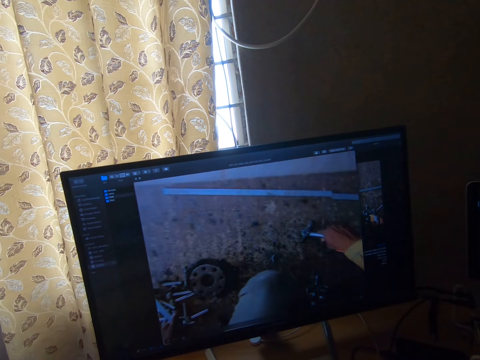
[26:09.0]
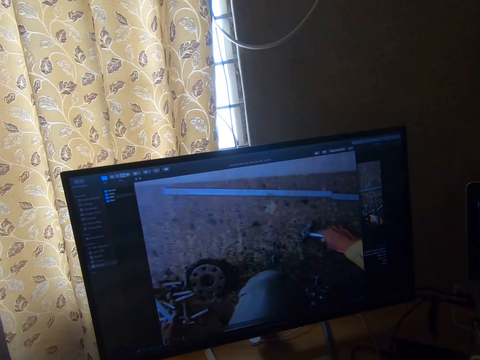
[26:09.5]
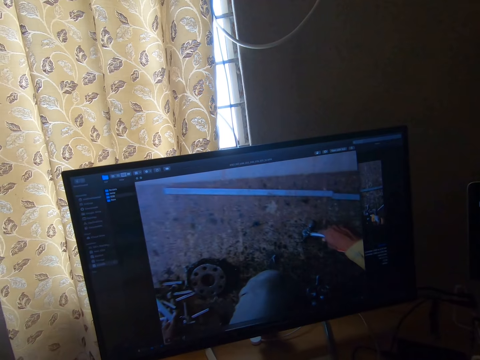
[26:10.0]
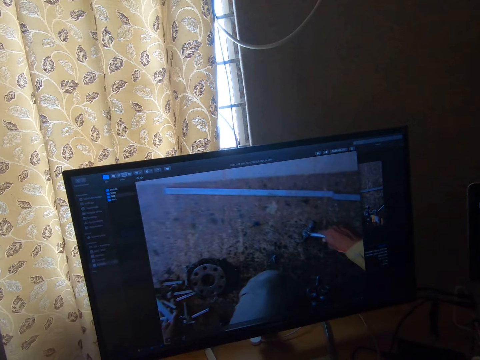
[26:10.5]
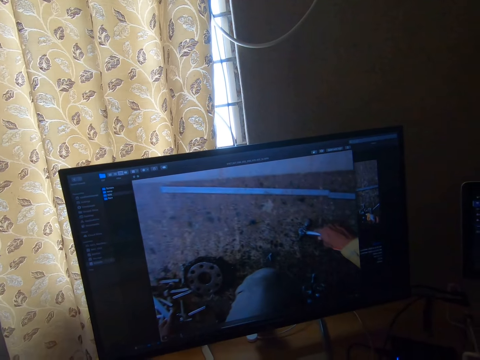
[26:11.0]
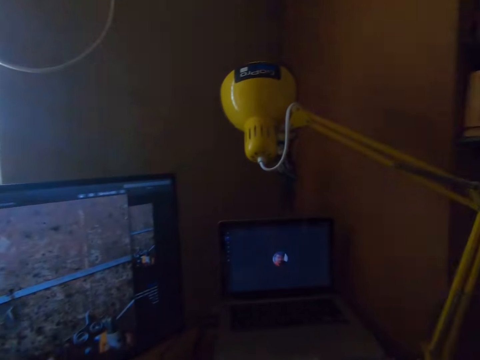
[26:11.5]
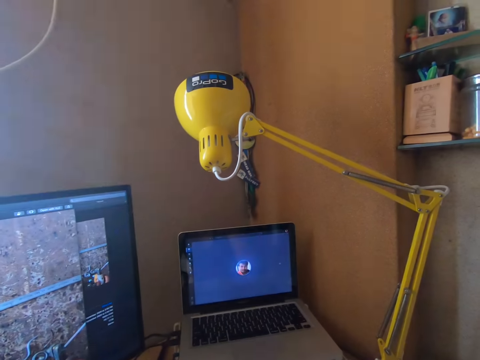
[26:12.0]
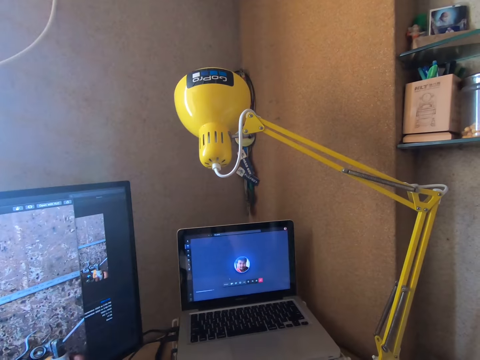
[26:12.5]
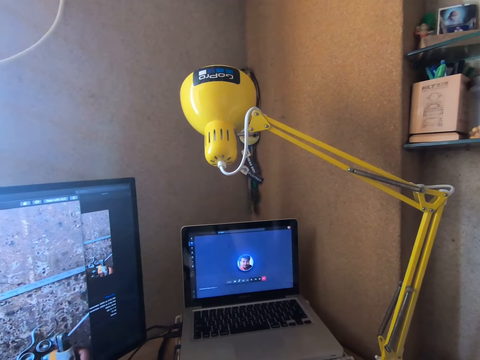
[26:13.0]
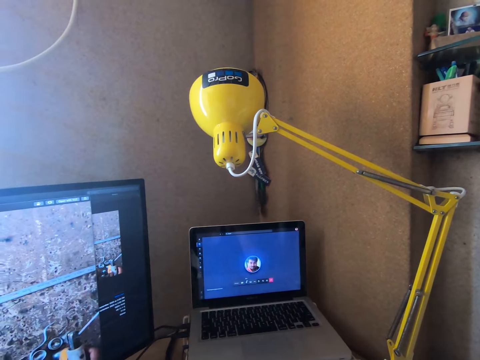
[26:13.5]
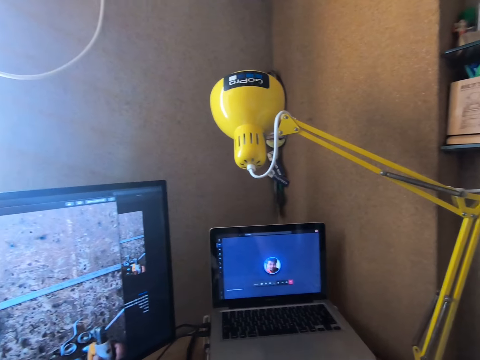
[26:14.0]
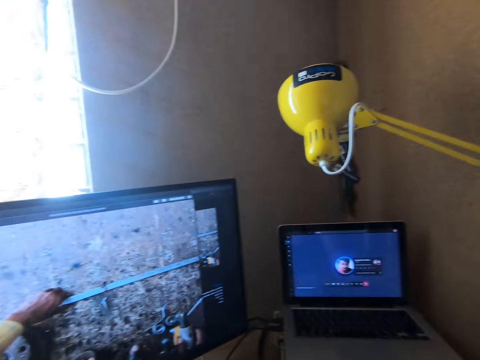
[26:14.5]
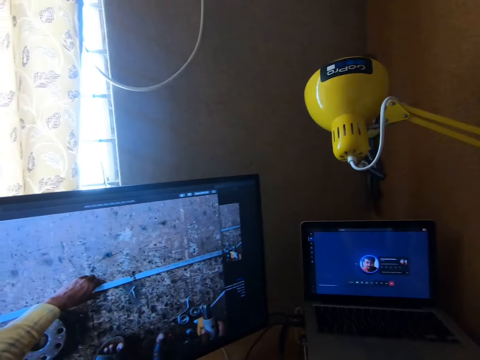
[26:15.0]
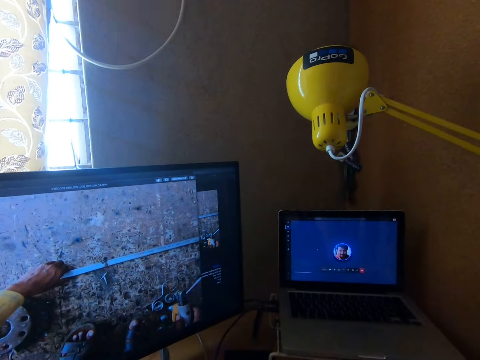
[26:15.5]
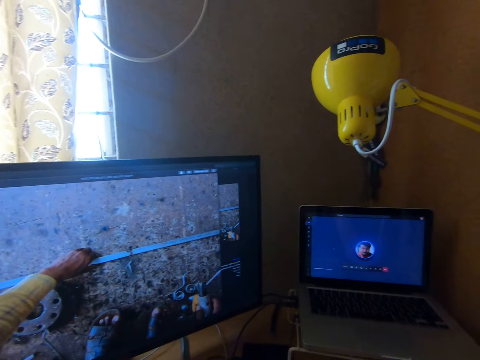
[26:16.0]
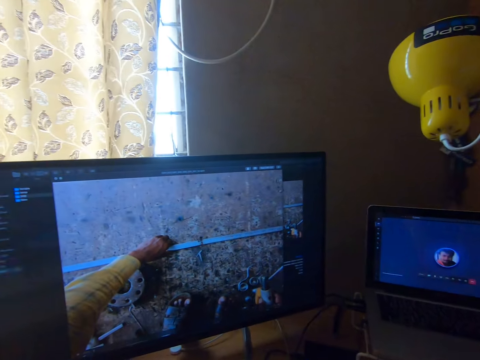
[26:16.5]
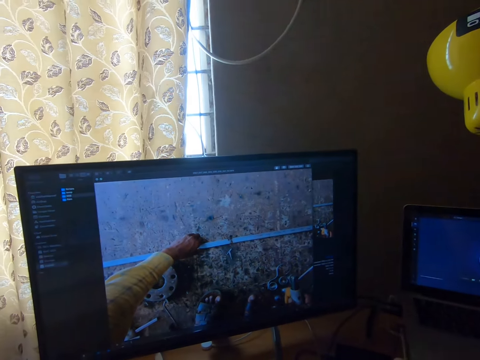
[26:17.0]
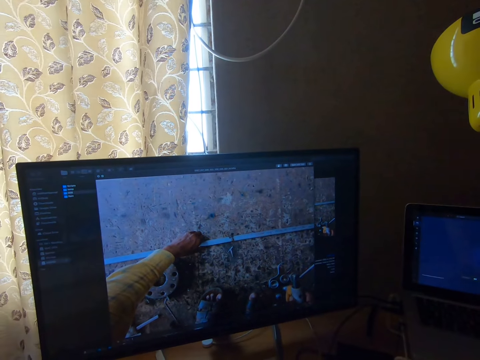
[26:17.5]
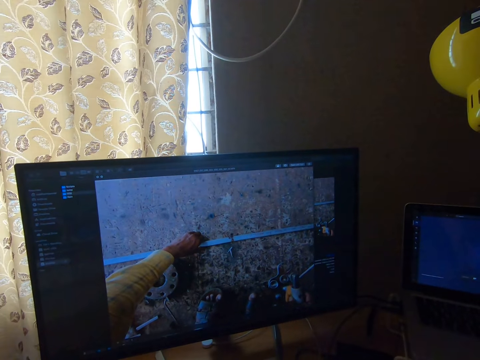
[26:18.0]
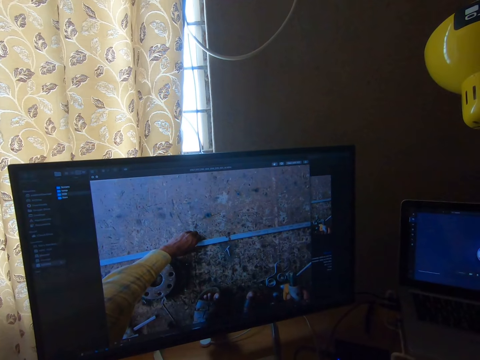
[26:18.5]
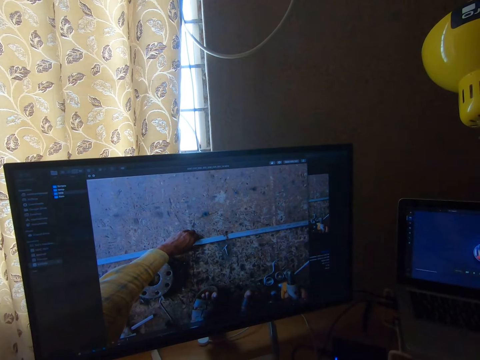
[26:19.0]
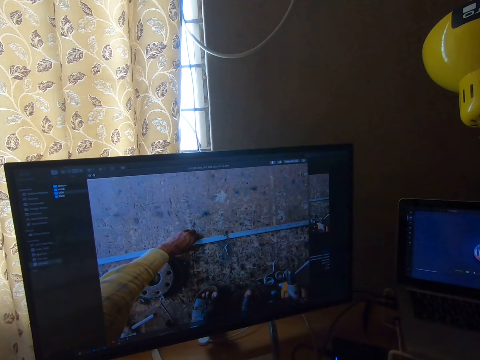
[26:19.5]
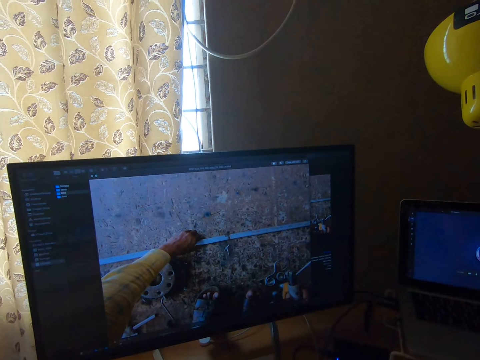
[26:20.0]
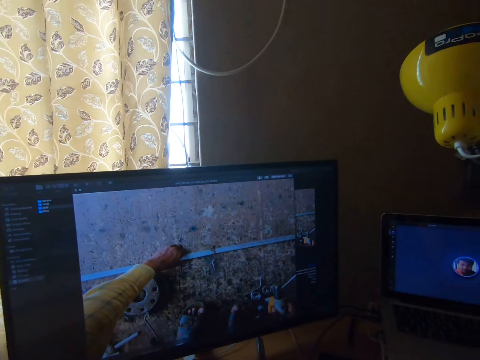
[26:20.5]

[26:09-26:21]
The camera wearer turns the head right. They stare at the laptop. They turn the head left. They stare at the television.

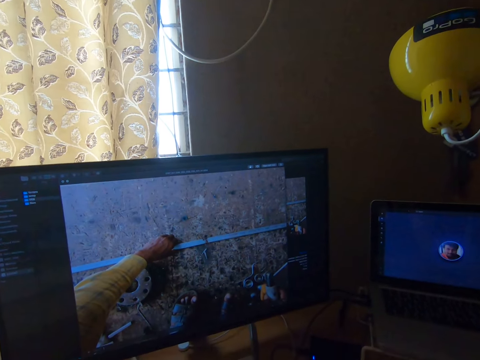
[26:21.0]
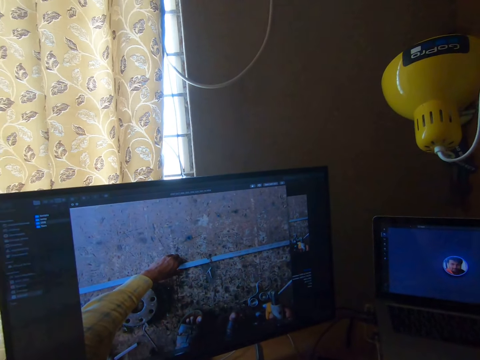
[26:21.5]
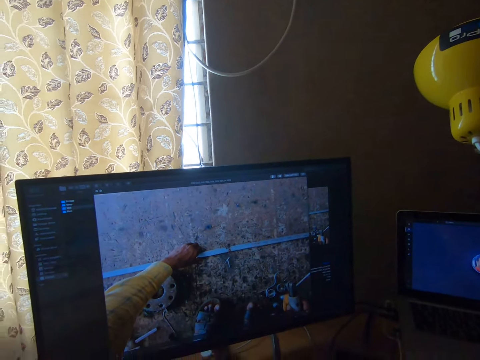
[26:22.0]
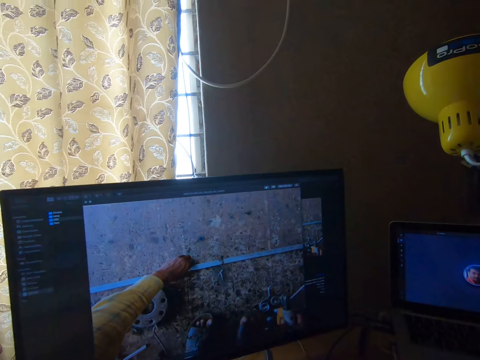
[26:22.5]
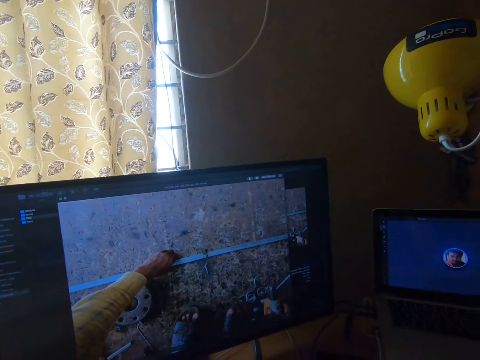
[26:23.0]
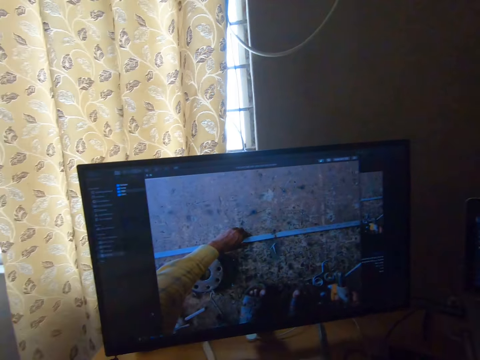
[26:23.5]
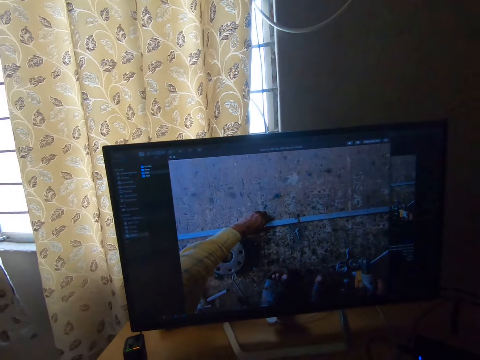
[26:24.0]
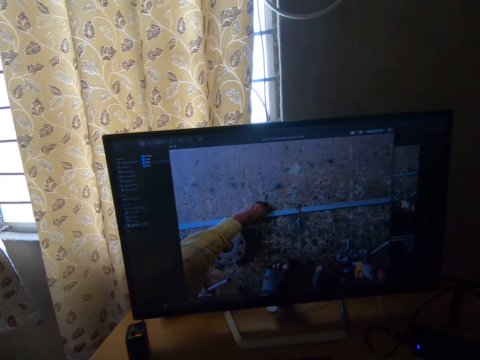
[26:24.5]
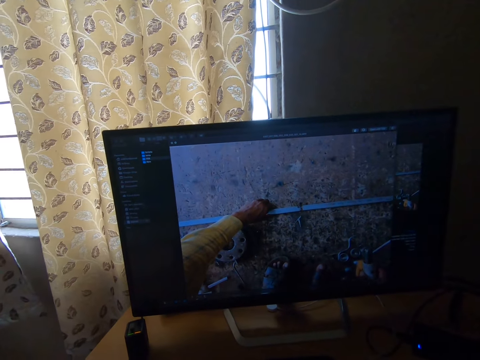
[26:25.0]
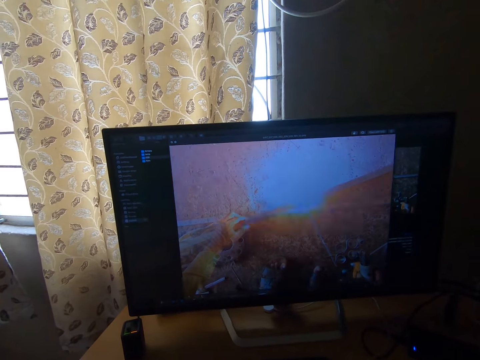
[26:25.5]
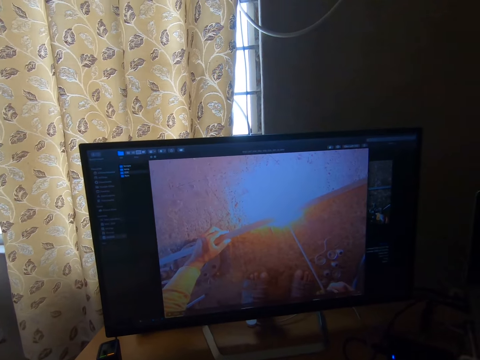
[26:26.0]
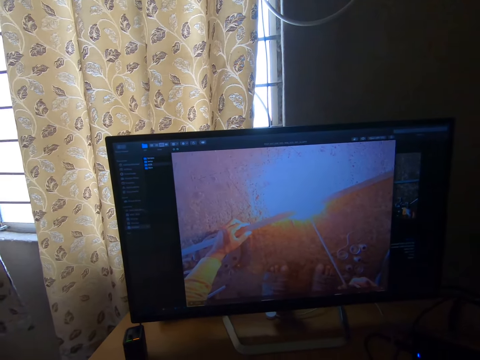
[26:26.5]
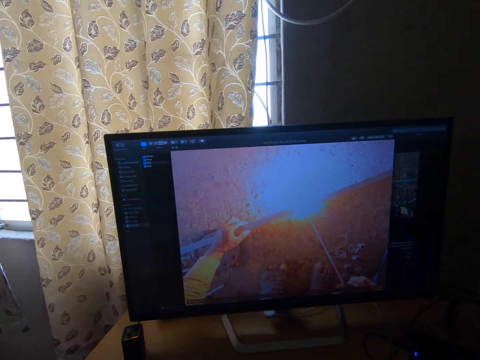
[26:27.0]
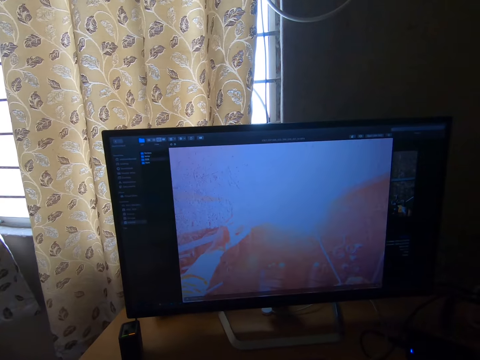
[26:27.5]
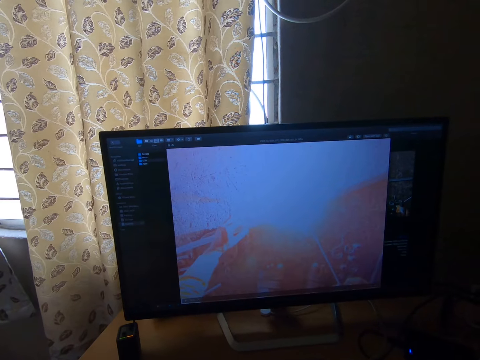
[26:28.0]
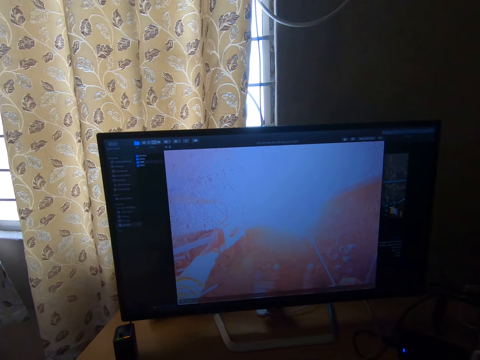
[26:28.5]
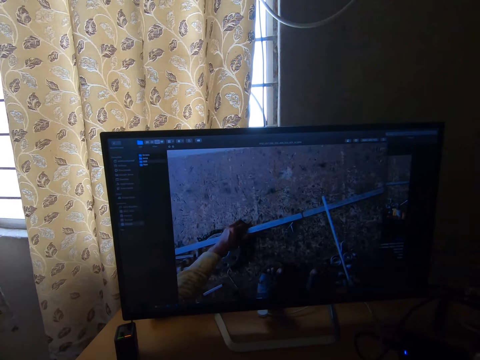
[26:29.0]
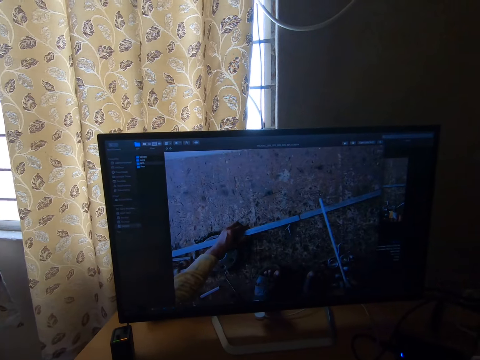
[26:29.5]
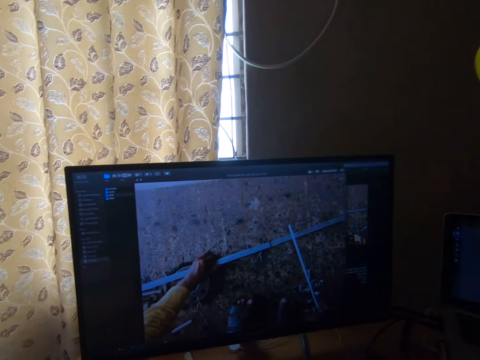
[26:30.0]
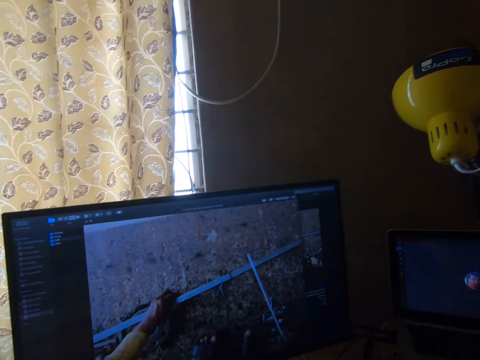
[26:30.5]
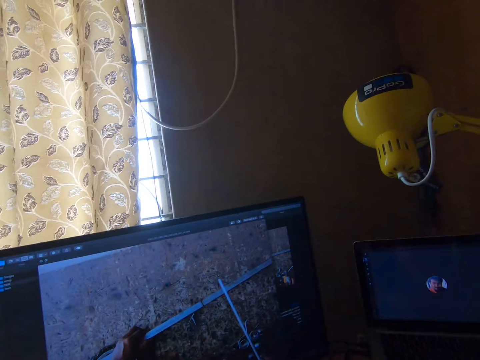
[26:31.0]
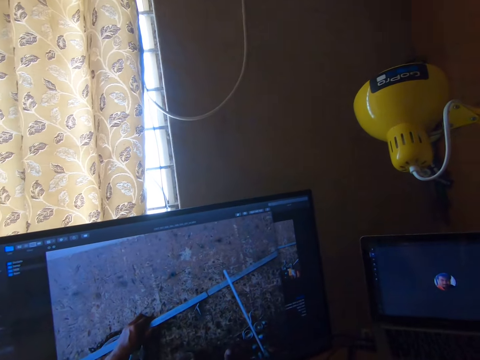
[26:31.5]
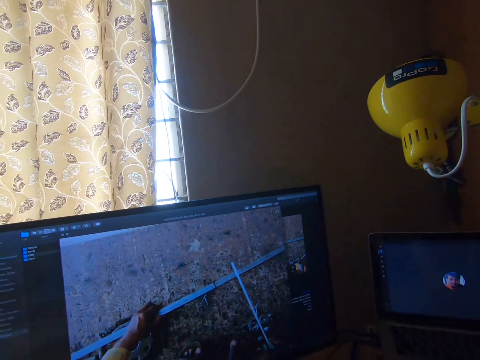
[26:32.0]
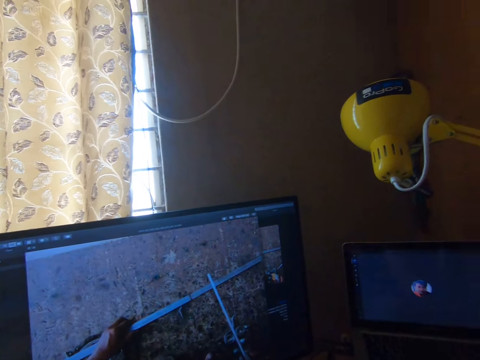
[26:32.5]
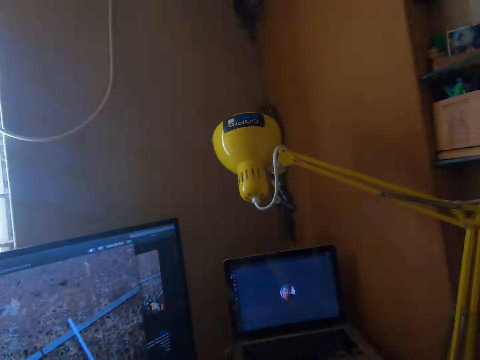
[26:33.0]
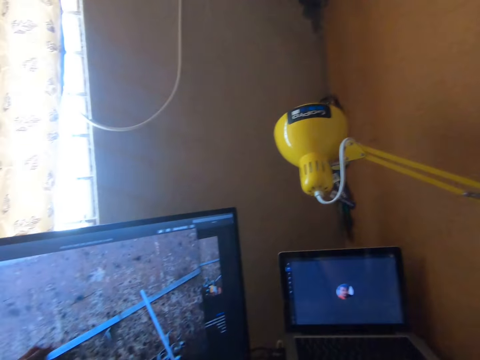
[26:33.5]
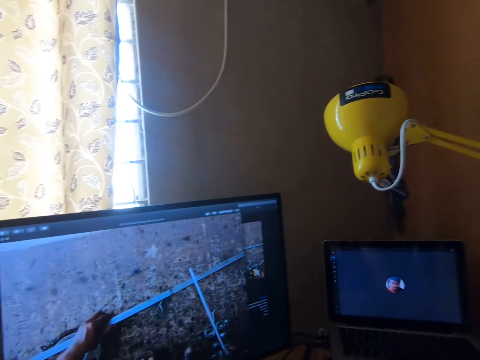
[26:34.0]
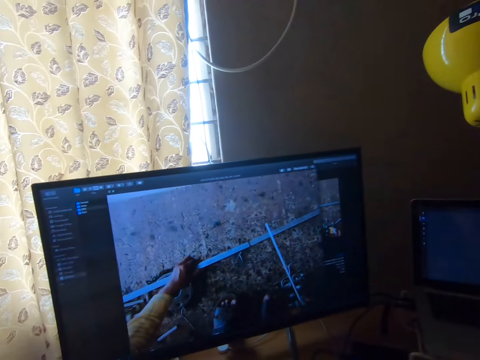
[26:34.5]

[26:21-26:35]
The camera wearer turns the head right. They stare at the television. They turn the head right. They stare at the laptop. They turn the head right. They turn the head left.
